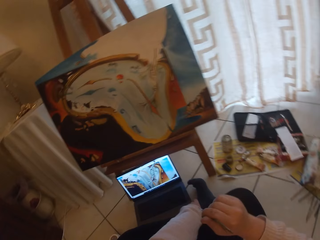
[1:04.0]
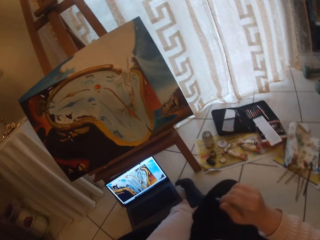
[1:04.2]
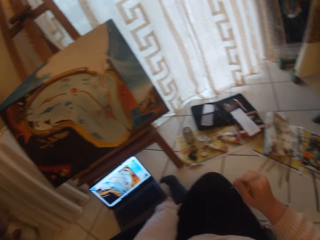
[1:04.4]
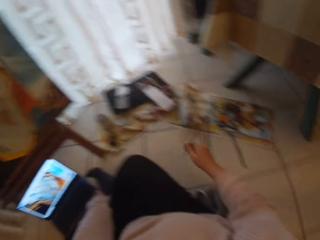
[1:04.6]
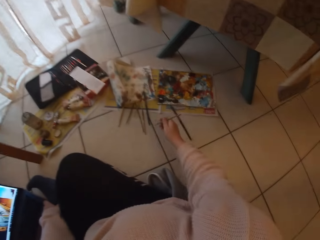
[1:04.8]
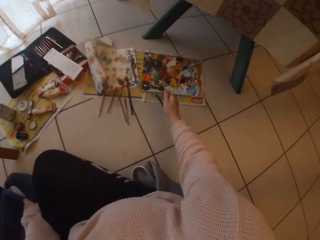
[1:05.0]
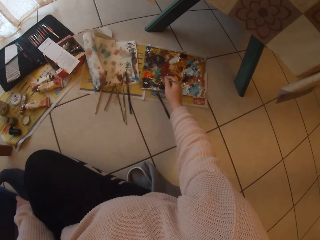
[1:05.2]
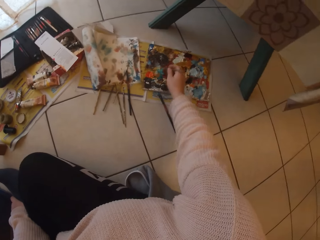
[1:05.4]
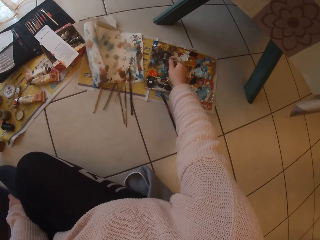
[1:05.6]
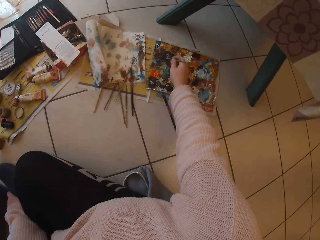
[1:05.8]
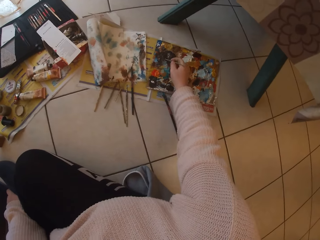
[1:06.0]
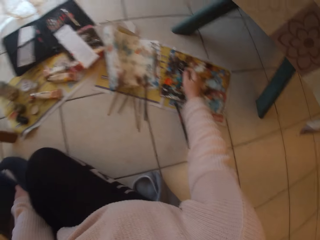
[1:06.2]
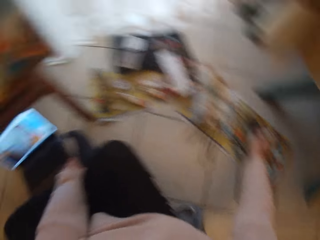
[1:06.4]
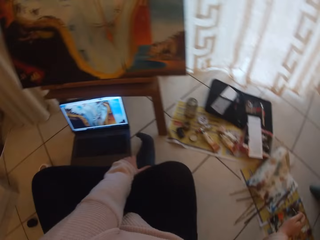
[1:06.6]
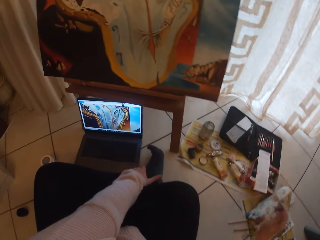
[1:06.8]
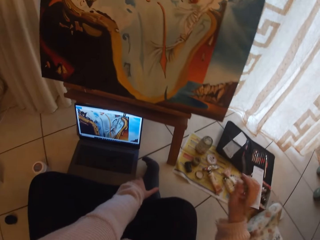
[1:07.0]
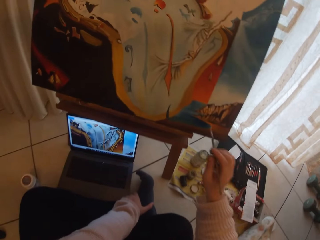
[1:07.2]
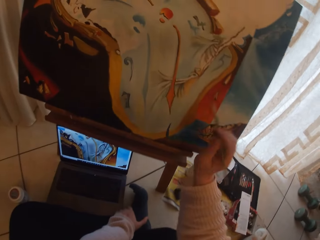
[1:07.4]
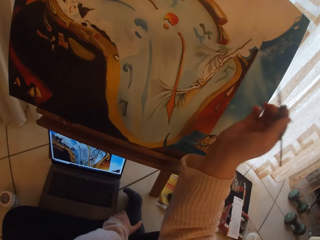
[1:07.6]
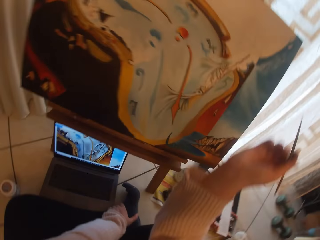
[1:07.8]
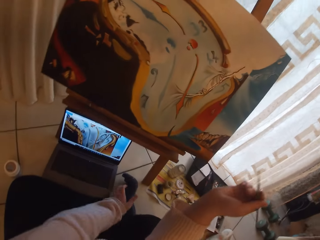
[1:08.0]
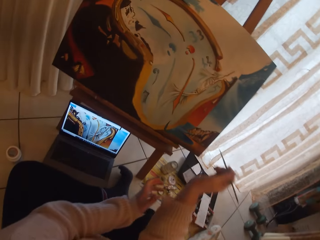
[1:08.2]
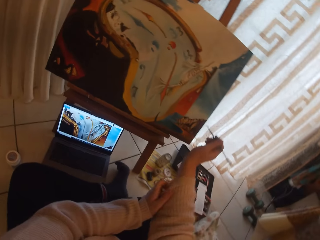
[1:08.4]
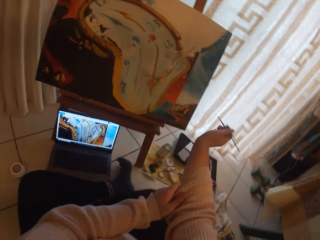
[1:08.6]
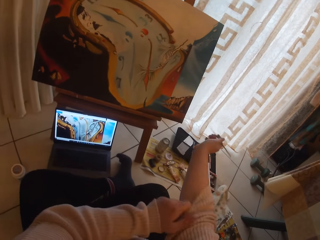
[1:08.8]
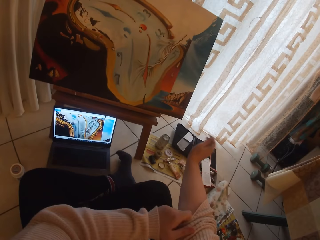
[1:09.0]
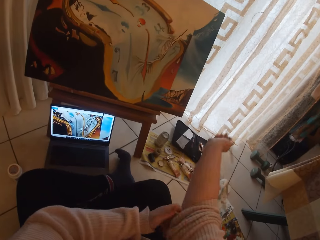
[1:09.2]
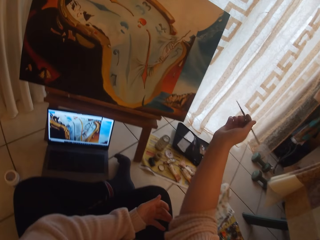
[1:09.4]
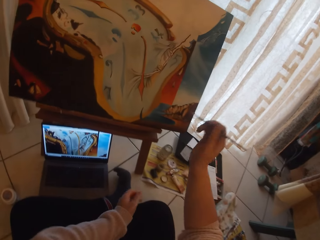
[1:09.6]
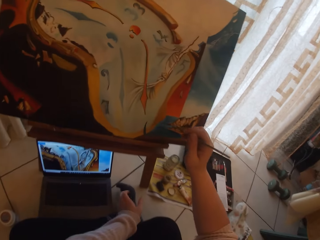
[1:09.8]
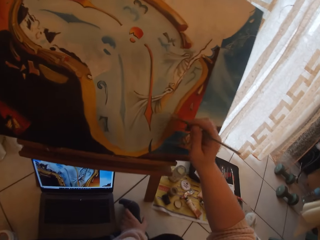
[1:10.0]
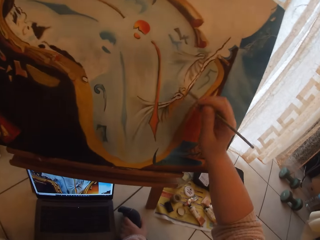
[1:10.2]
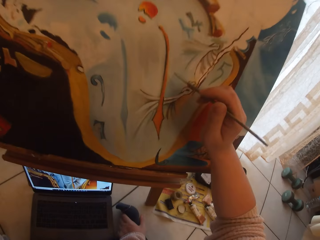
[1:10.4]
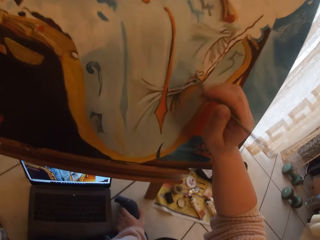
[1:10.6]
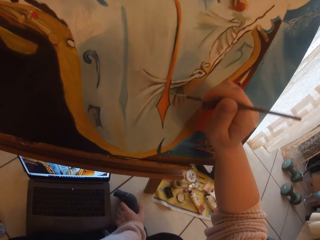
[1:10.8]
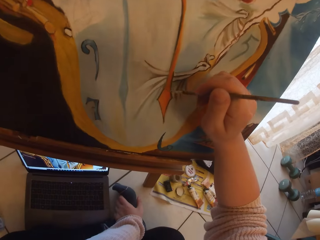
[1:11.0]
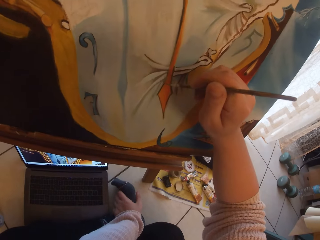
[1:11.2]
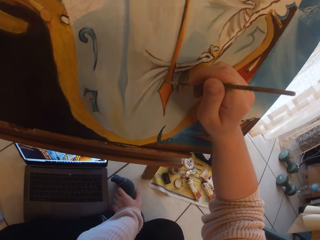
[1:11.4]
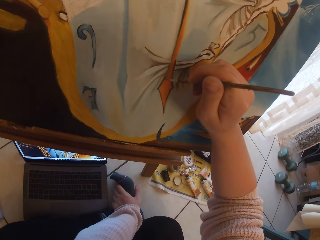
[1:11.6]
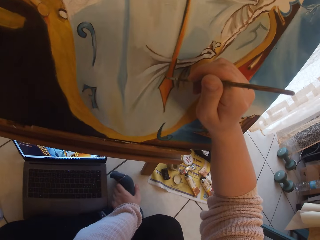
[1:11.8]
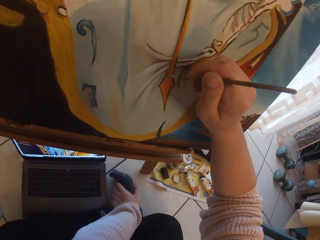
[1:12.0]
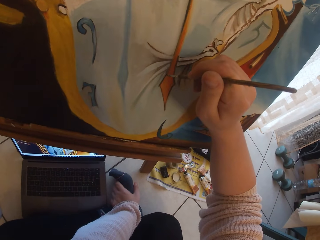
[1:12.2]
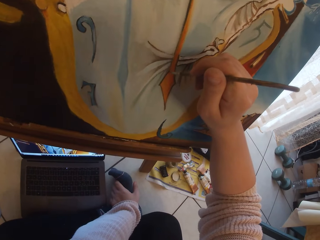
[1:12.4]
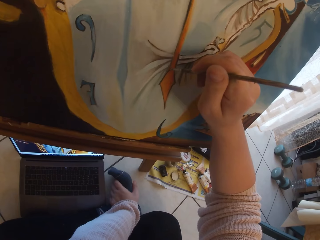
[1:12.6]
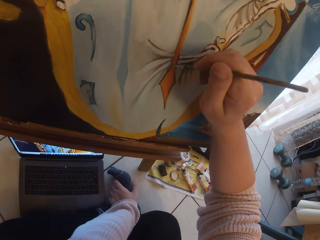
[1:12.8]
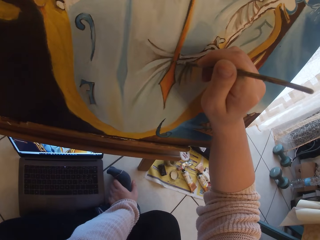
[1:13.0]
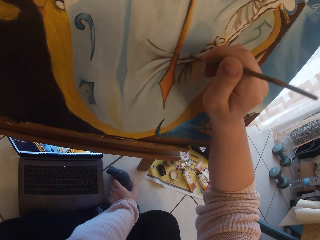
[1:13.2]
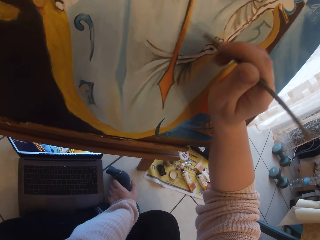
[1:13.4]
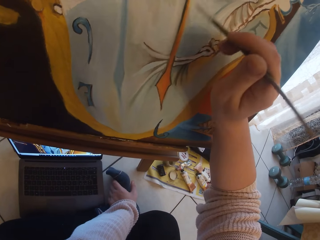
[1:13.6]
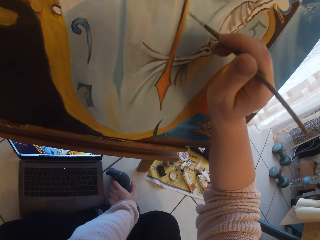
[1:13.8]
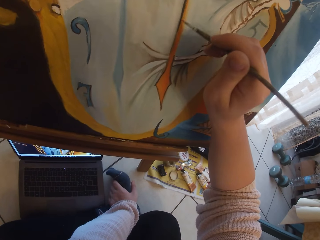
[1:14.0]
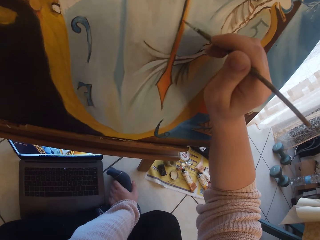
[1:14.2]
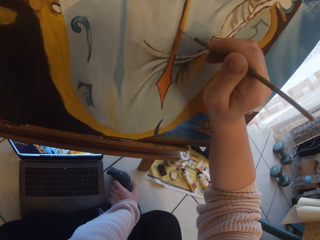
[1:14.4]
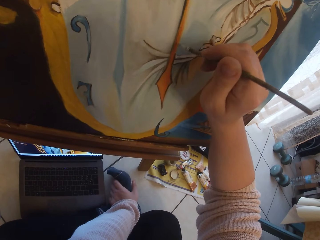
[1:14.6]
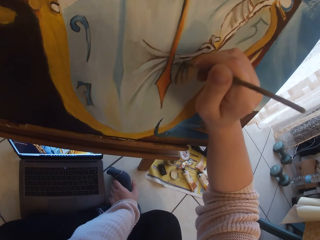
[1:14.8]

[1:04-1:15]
The camera wearer draws paint from the paint pallet with the rigger brush. They adjust the cloth on his right hand. They fold her sleeve. They paint the drawing with the rigger brush.

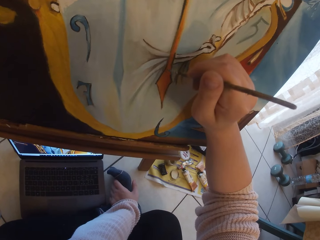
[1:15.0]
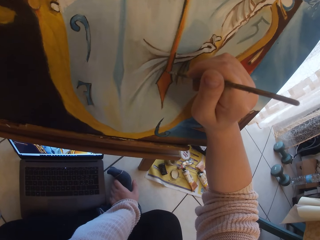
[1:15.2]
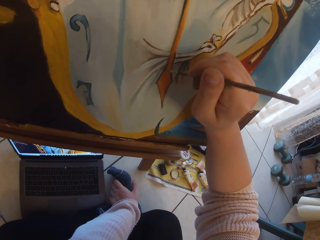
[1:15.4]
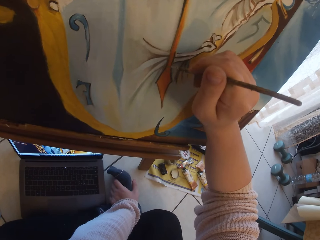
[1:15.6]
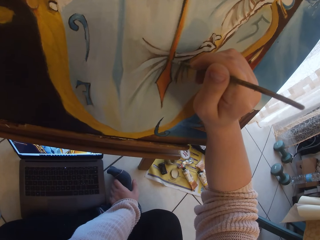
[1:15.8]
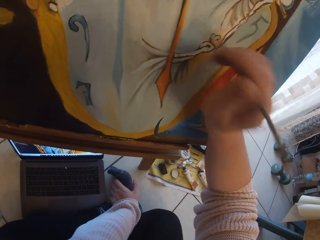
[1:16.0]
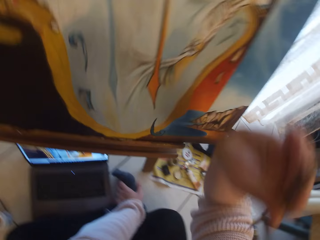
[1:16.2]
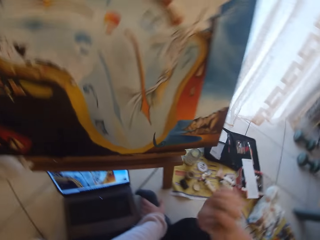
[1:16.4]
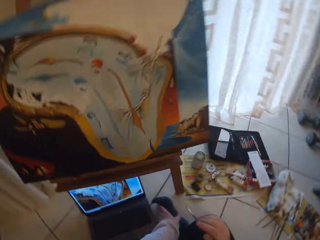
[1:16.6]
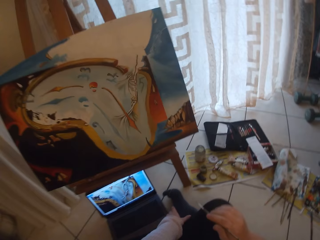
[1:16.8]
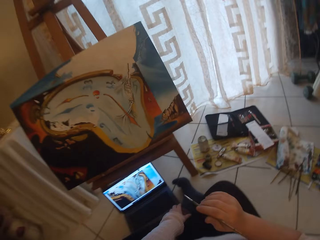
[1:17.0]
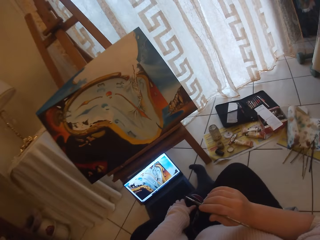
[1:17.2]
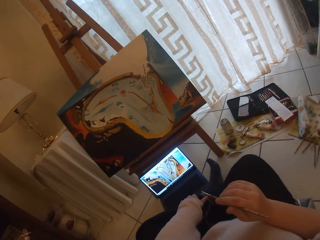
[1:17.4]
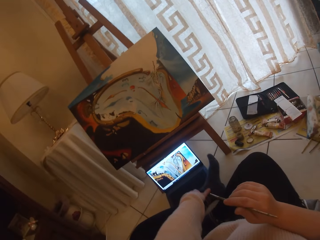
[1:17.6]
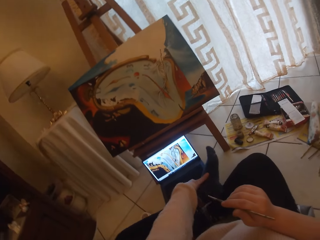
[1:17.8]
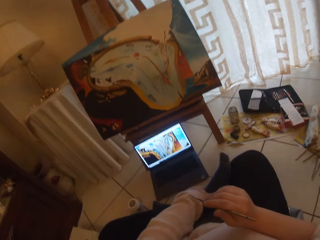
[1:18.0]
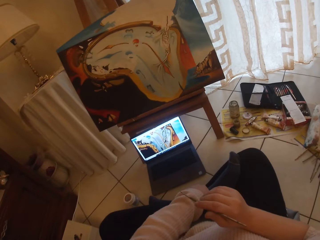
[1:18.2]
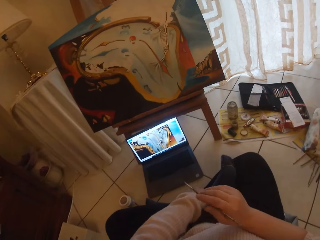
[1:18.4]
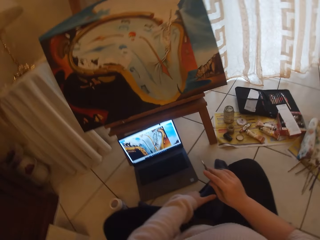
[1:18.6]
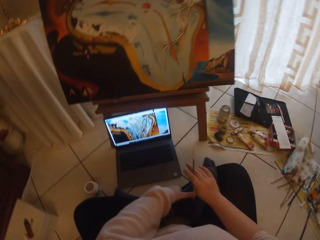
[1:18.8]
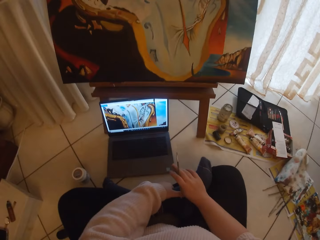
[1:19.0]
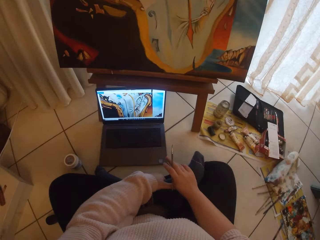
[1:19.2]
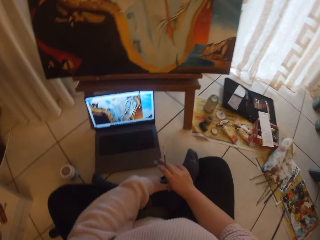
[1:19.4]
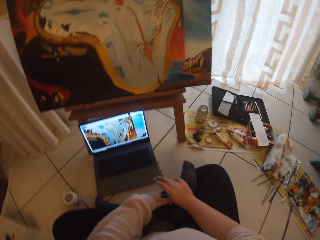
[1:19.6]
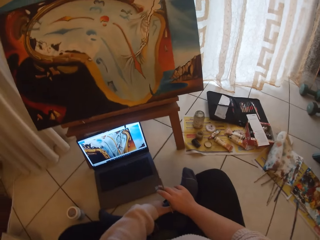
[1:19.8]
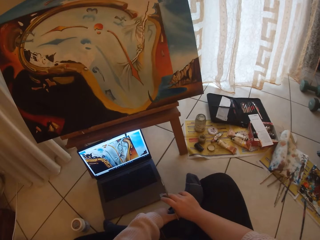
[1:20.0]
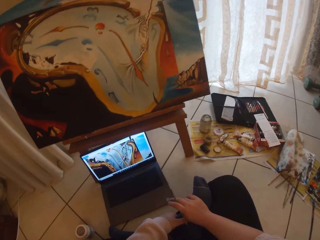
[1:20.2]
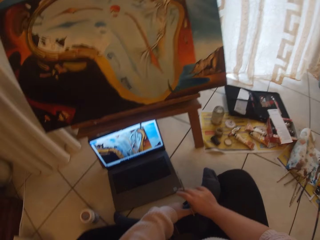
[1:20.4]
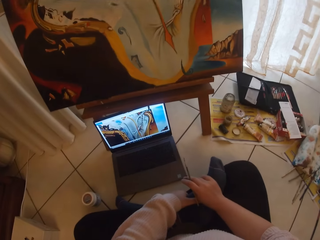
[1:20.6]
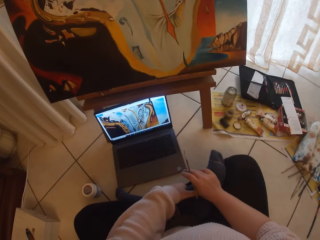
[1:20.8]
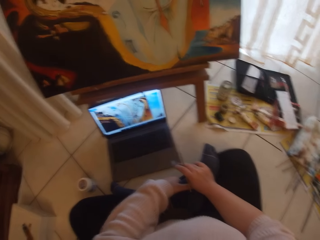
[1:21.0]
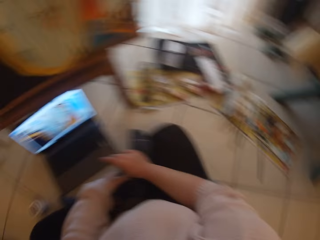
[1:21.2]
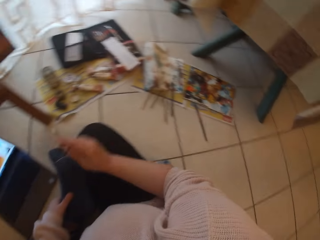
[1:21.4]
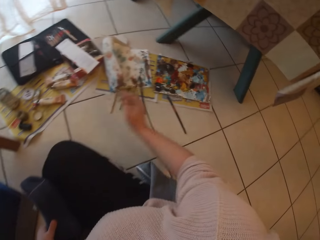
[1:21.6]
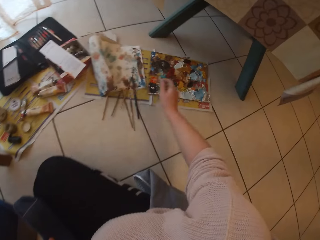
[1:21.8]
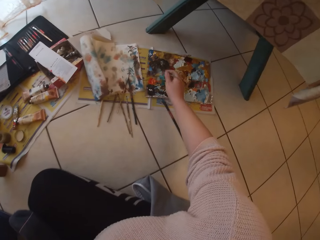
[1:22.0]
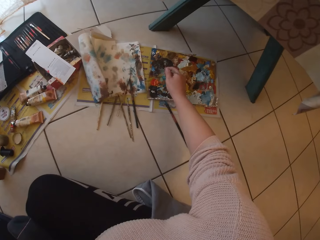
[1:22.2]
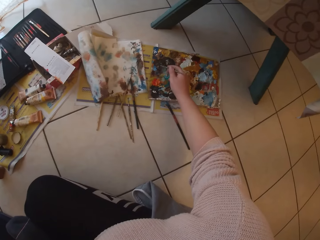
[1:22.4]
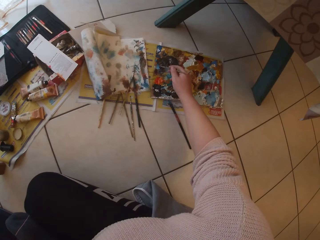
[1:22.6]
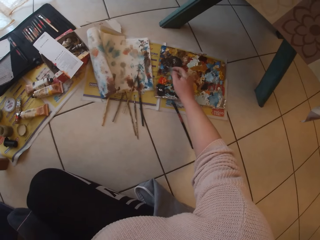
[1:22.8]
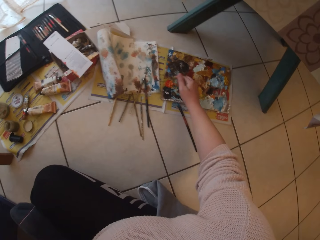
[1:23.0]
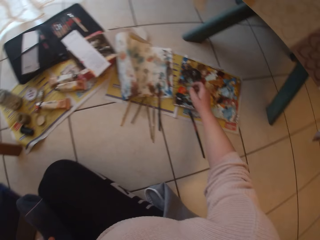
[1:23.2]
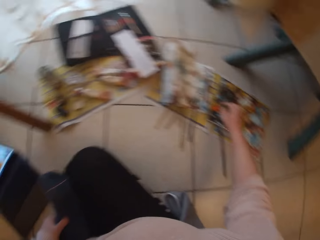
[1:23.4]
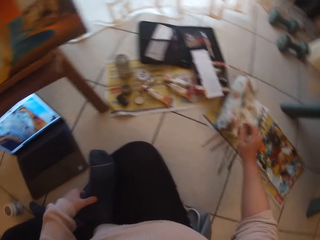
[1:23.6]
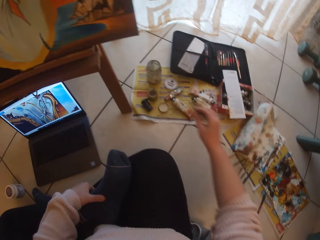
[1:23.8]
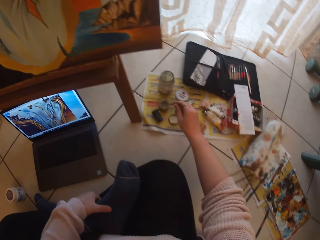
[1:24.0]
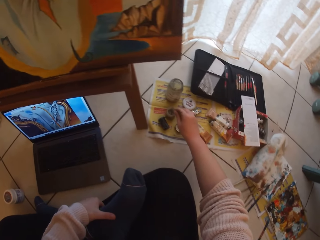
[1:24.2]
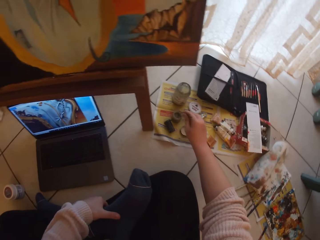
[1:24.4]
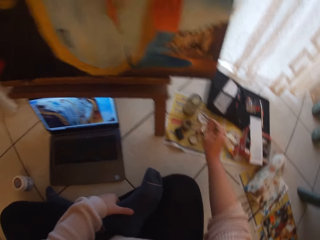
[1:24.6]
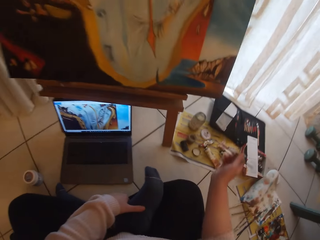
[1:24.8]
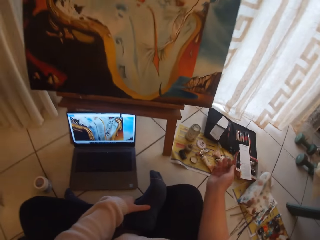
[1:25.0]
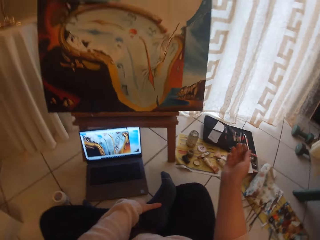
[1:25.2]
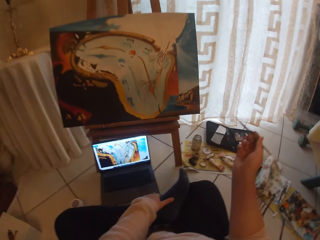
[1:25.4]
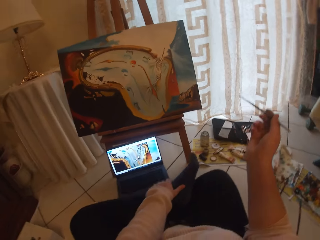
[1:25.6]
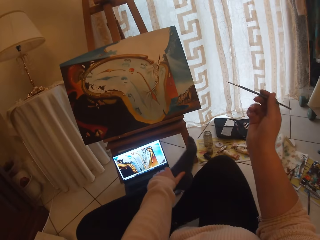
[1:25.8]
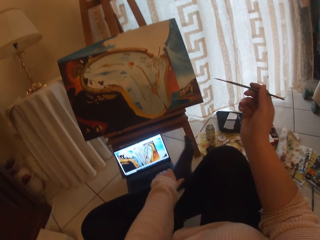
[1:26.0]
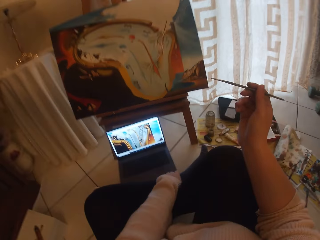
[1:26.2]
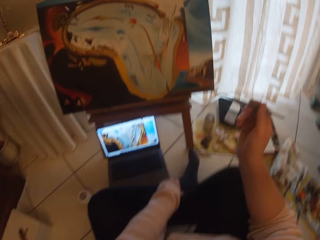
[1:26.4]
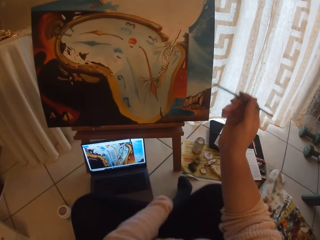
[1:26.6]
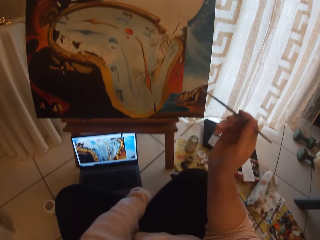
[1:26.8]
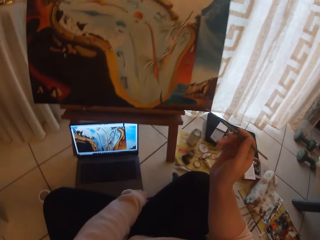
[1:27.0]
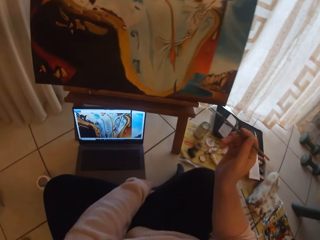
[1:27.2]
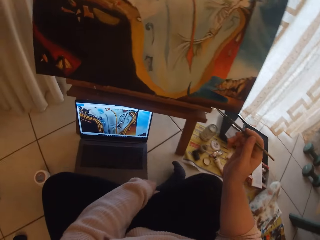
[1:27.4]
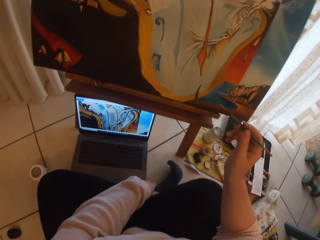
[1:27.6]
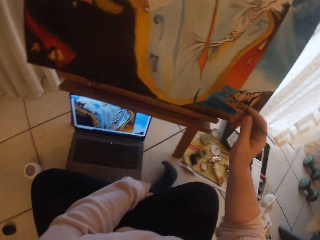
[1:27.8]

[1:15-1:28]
The camera wearer puts her left leg on the other leg. She draws paint from the paint pallet with the rigger brush. She dips the rigger brush into the water mixable oil paint medium. She puts her leg on the floor and moves on the floor.
